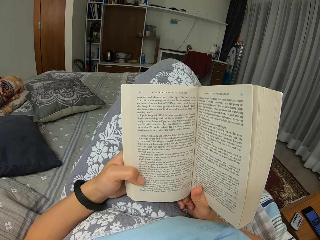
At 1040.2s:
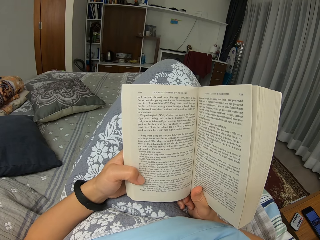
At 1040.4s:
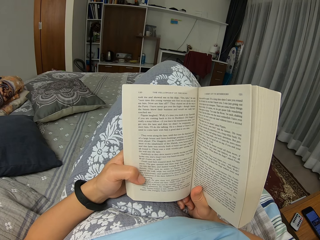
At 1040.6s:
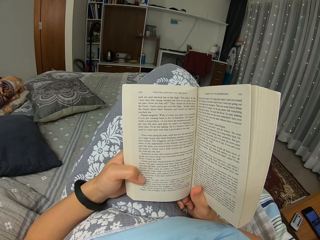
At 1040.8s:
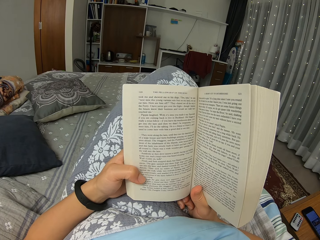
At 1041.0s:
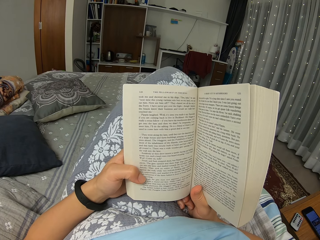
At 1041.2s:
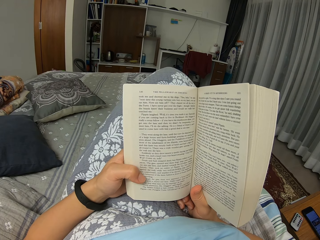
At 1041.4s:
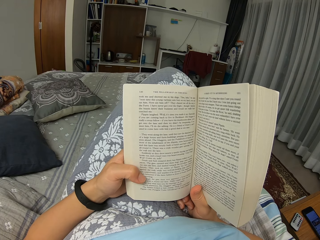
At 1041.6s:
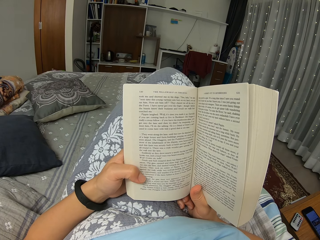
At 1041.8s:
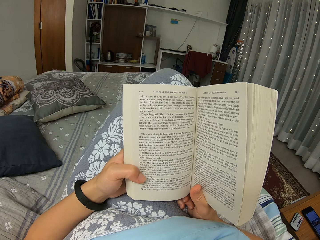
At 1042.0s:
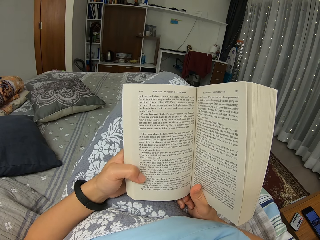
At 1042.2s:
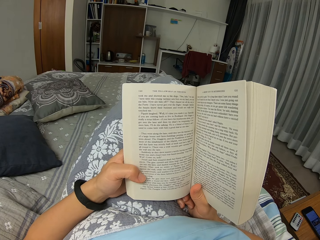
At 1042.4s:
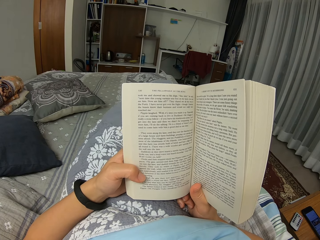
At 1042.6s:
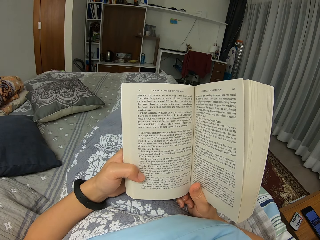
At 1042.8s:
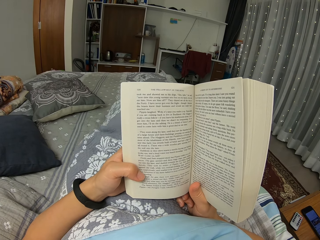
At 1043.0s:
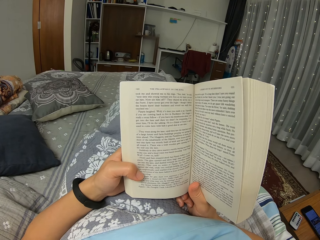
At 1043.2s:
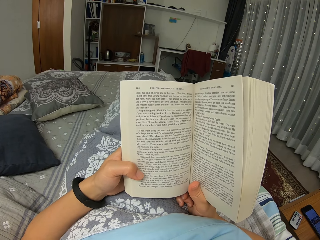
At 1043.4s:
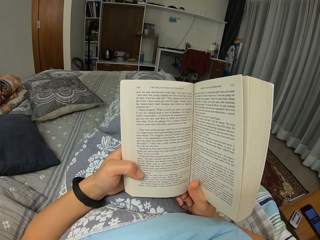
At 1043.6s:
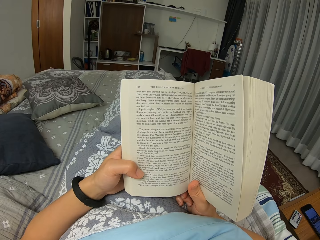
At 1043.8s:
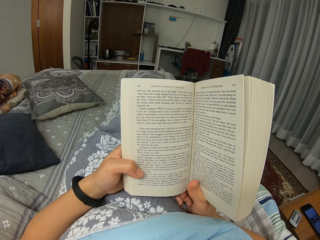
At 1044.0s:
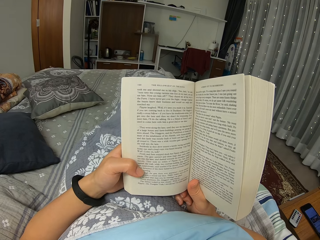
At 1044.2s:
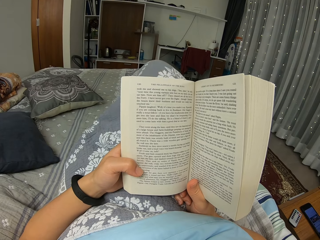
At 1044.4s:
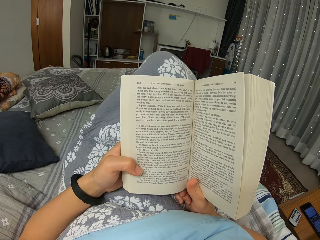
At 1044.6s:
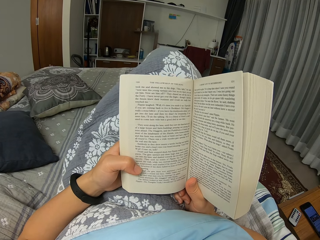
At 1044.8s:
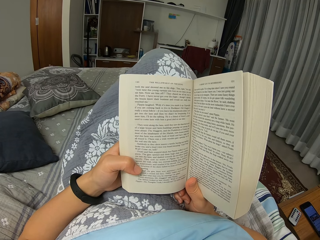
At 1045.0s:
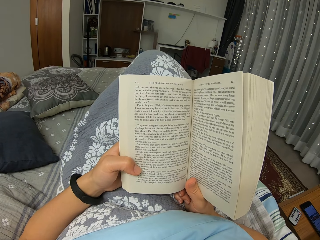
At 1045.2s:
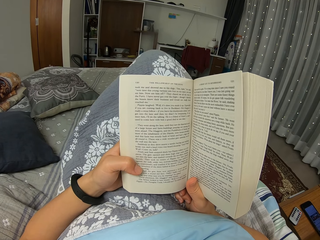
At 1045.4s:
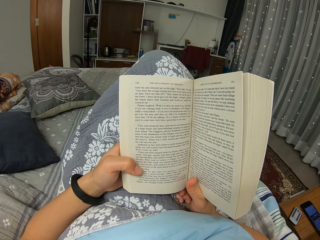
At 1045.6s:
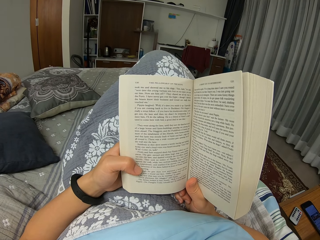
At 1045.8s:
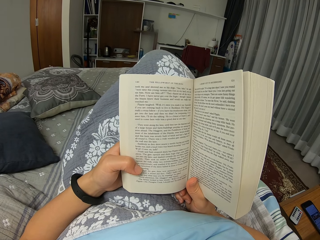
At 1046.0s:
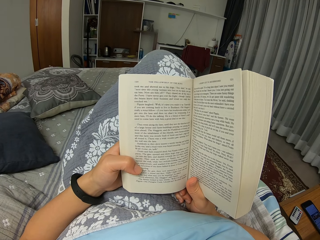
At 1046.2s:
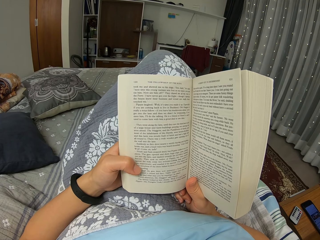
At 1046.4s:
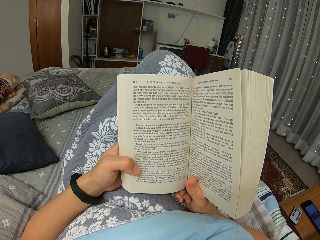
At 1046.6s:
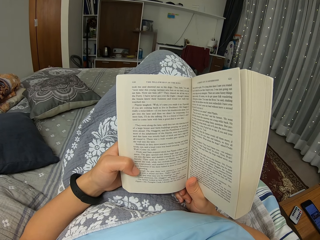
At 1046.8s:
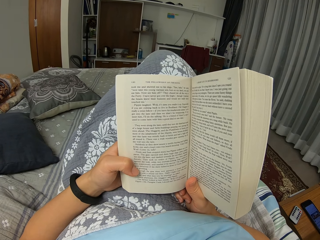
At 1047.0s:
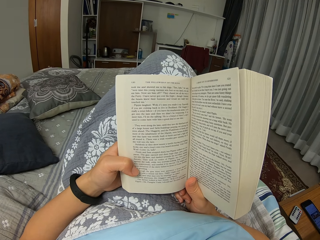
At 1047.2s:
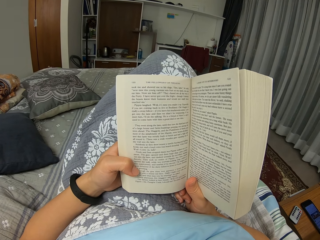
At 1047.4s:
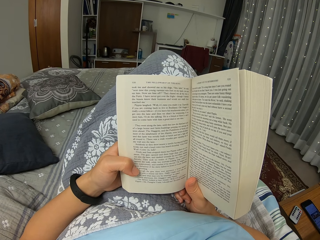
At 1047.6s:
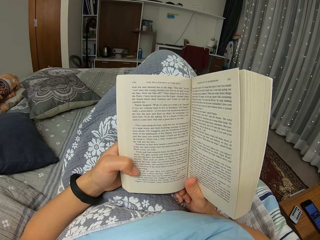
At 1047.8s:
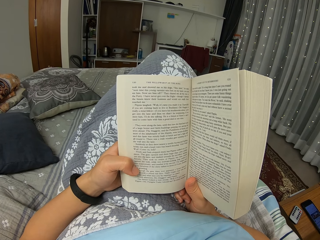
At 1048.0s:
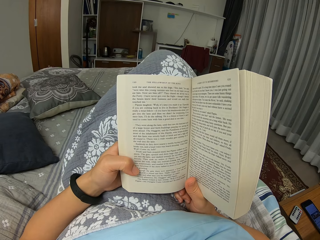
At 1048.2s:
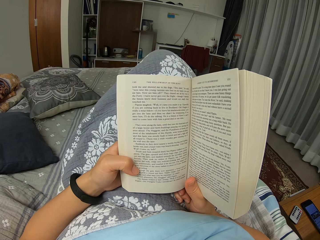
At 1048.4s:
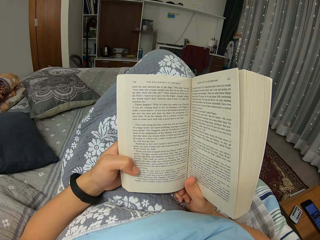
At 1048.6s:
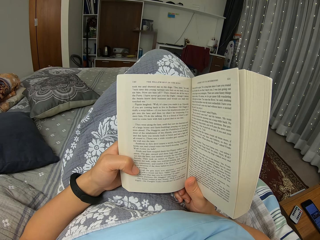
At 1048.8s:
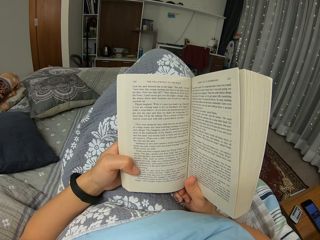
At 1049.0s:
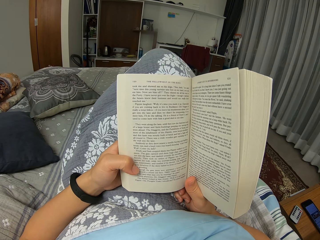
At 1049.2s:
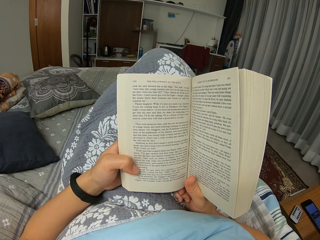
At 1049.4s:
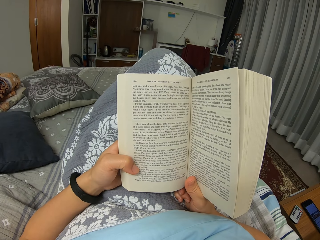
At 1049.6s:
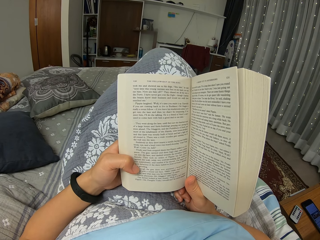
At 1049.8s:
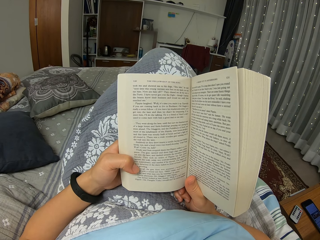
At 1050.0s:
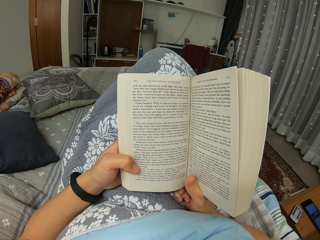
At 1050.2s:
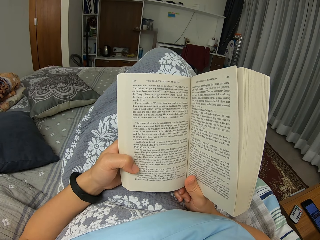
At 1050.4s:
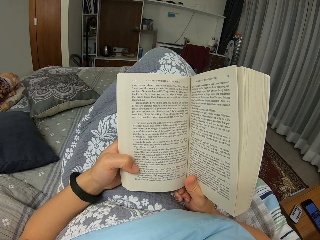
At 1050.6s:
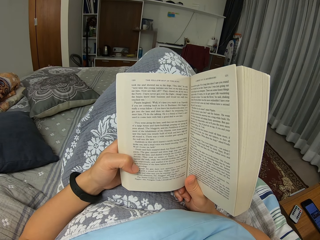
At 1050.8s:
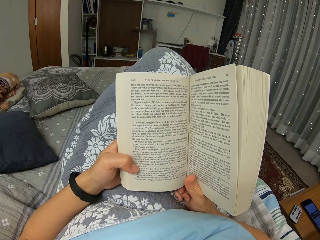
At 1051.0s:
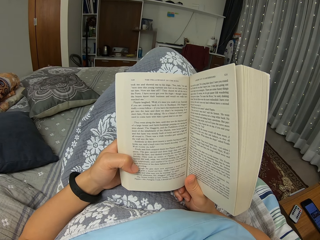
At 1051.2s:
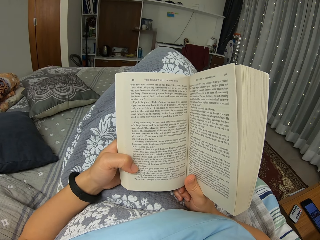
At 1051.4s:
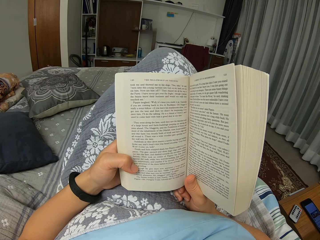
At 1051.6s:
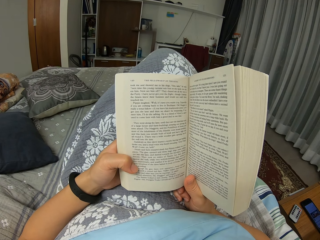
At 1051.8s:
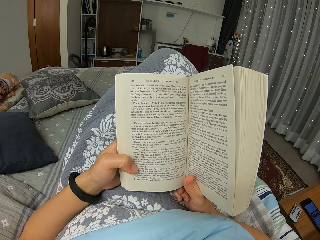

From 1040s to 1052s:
The camera wearer lowers a leg. They read a book and straighten a foot. They lift the leg. They fold the foot and read the book.

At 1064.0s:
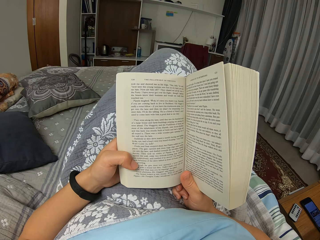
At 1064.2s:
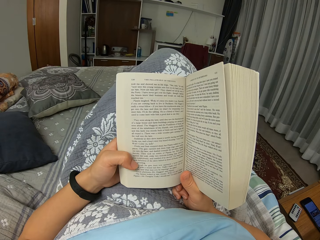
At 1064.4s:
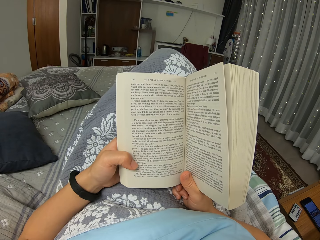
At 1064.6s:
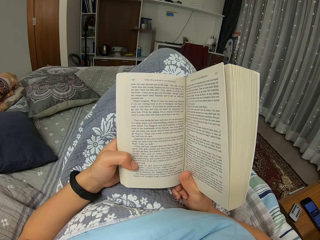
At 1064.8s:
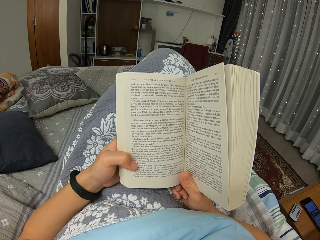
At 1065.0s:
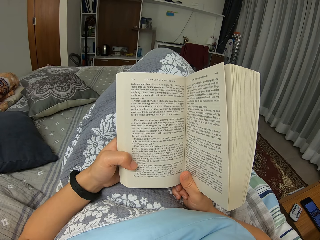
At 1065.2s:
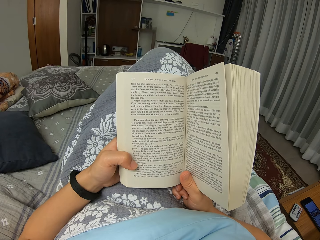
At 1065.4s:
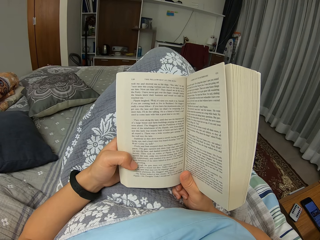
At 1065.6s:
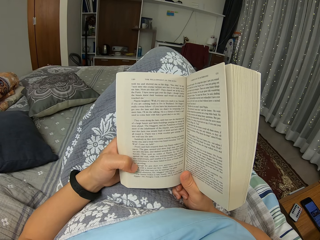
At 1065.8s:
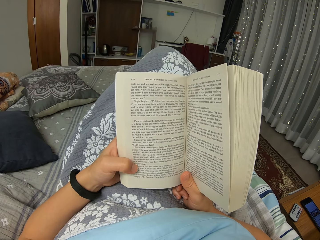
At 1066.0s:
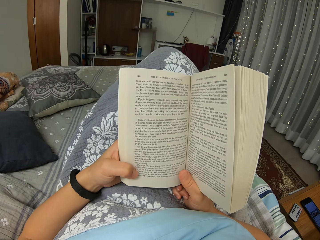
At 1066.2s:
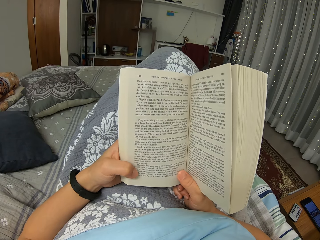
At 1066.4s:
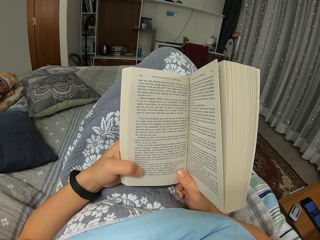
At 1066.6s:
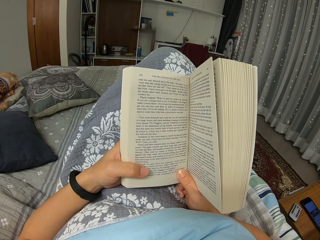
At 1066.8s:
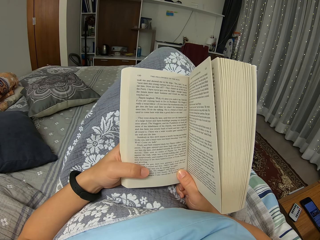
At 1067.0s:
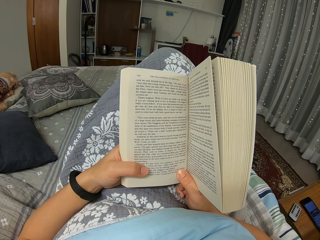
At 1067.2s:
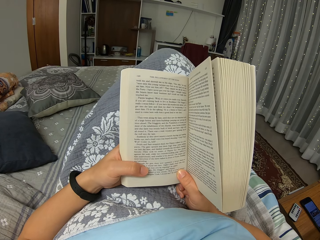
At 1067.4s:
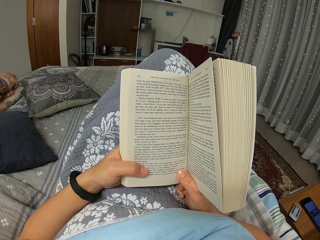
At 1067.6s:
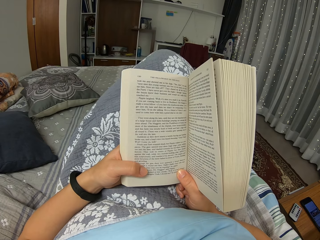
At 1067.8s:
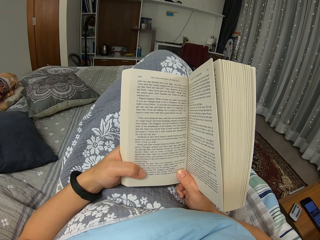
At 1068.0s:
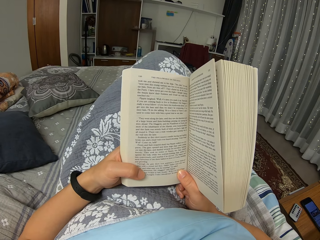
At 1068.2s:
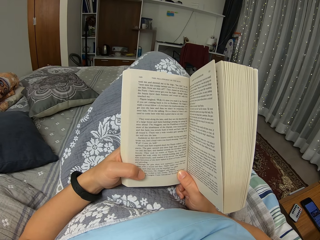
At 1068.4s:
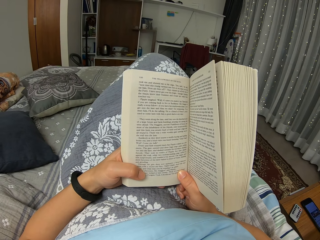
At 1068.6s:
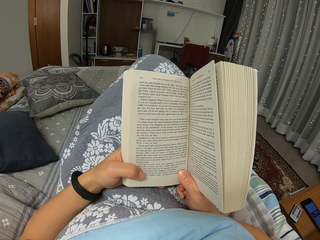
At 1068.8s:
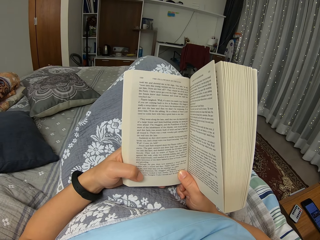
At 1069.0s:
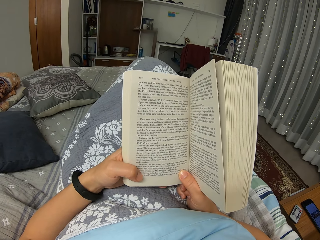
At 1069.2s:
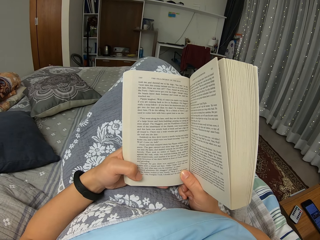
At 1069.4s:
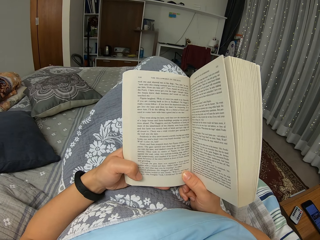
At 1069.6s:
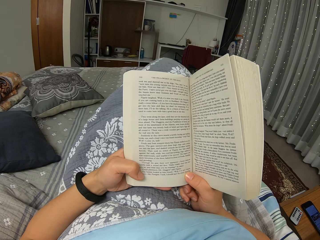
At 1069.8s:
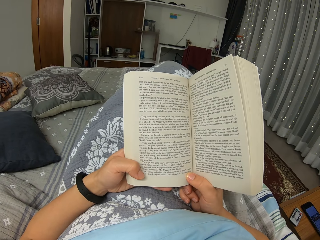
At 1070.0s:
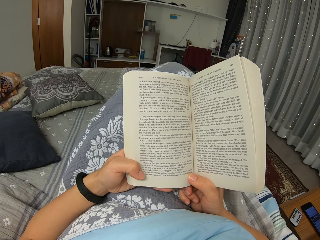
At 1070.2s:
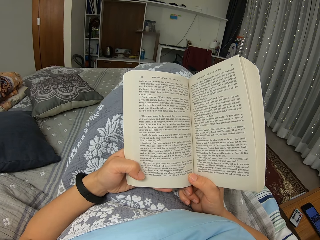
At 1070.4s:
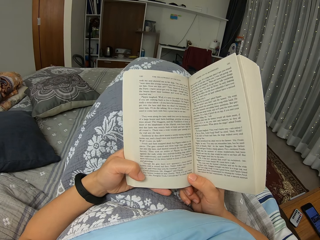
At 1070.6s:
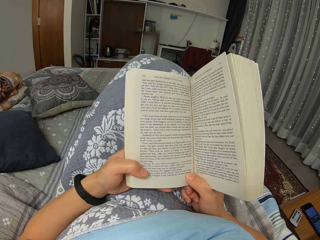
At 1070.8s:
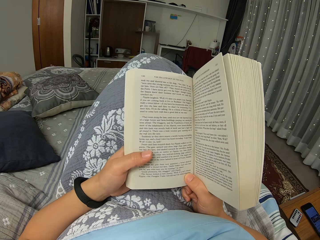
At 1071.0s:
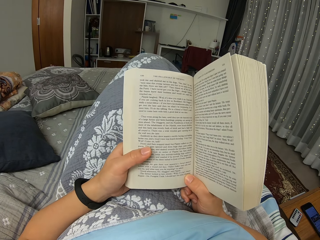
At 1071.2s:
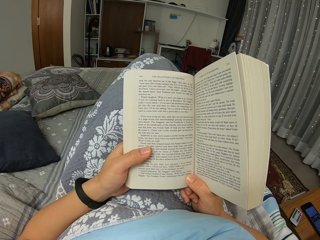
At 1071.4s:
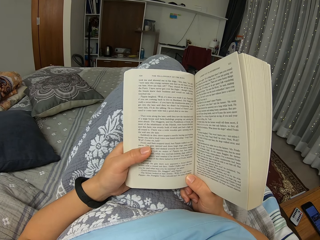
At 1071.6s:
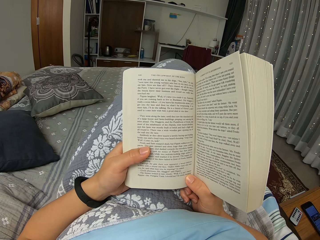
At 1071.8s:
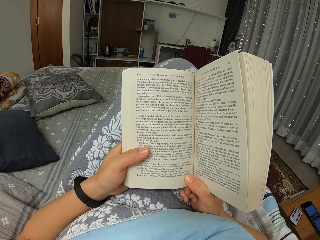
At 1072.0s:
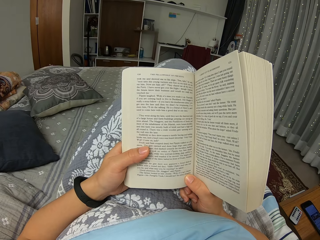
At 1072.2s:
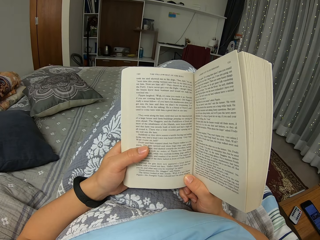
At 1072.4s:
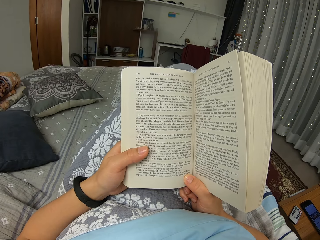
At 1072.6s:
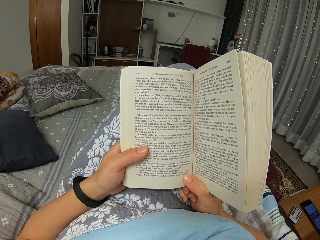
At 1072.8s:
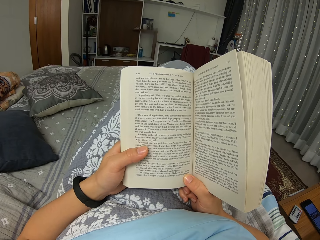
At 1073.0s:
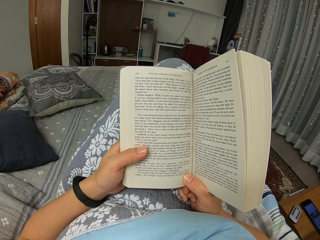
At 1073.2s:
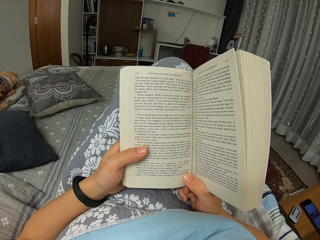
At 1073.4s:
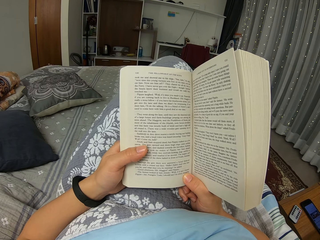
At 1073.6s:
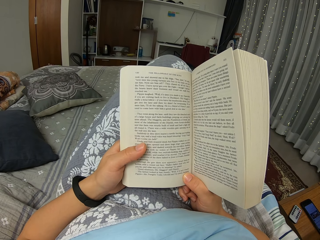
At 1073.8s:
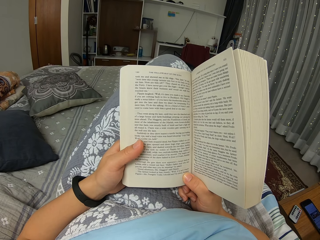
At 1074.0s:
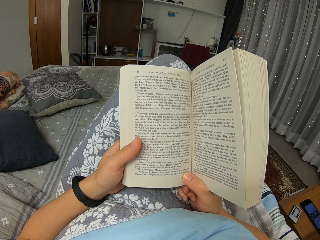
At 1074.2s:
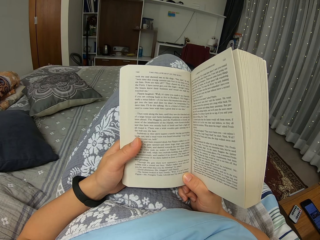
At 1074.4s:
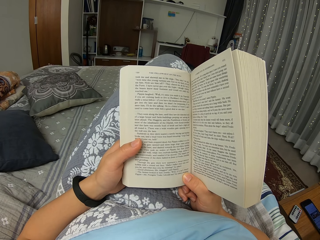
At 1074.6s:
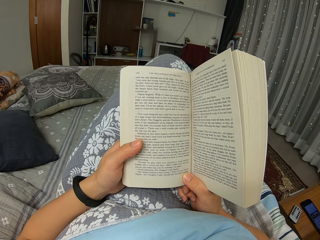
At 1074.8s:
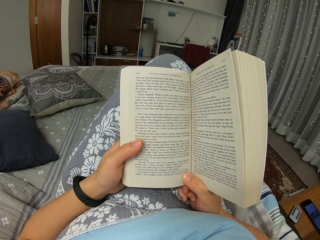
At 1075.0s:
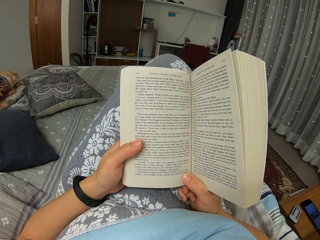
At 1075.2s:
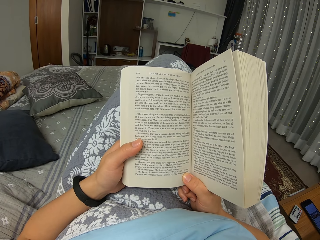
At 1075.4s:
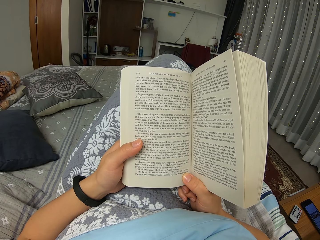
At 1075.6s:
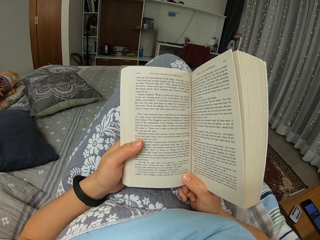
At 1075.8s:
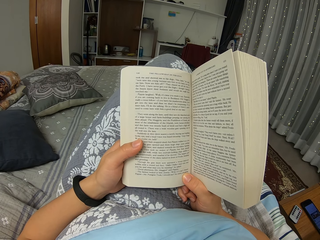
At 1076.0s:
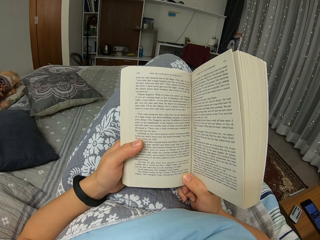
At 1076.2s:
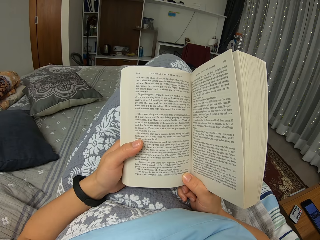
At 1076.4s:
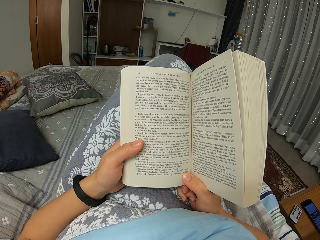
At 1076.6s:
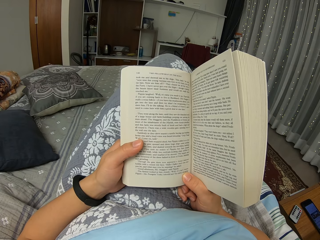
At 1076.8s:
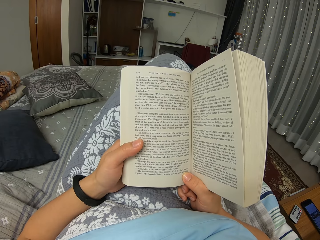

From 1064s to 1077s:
The camera wearer moves a thumb. They move the legs.
